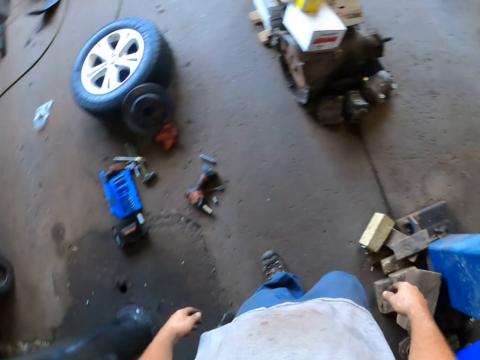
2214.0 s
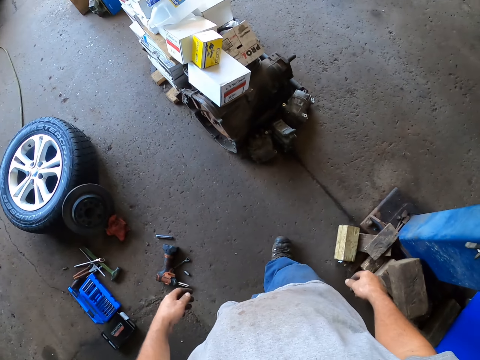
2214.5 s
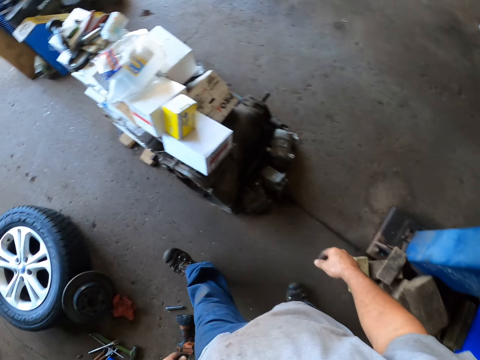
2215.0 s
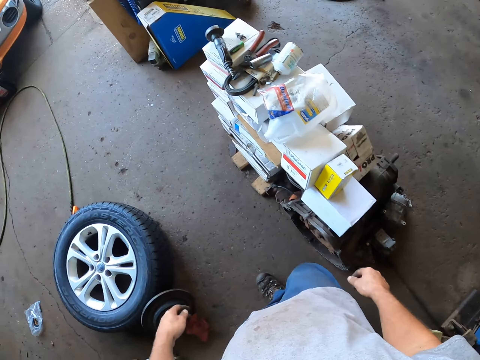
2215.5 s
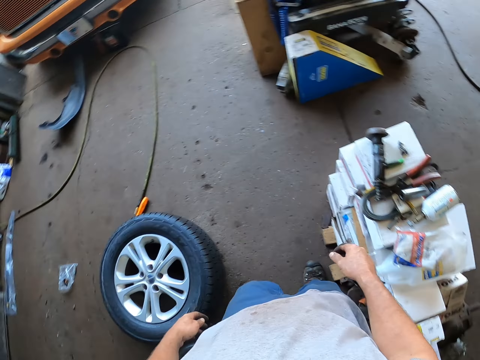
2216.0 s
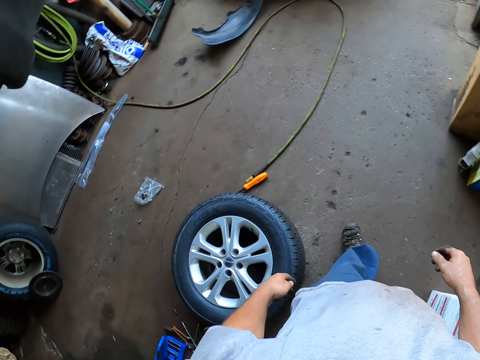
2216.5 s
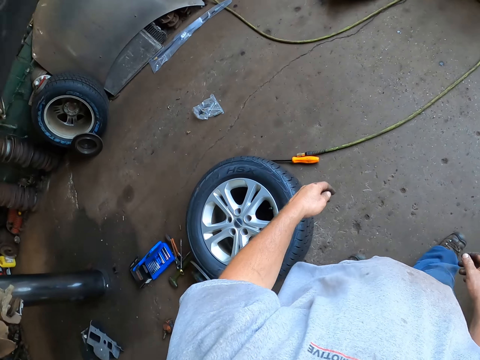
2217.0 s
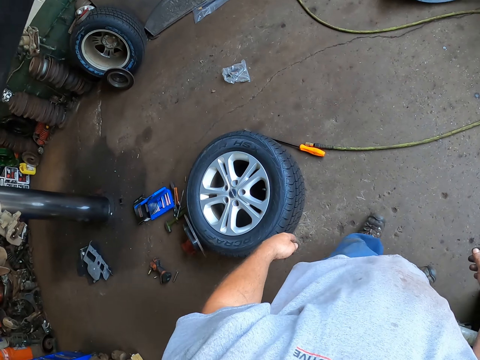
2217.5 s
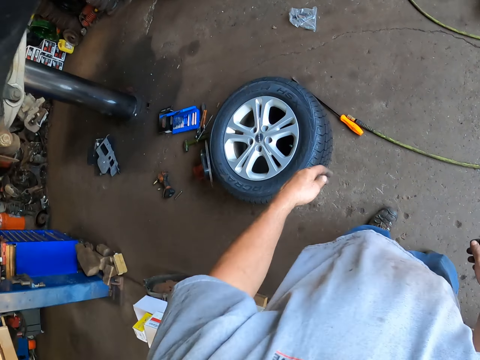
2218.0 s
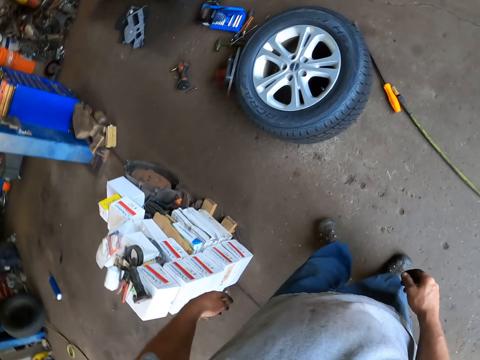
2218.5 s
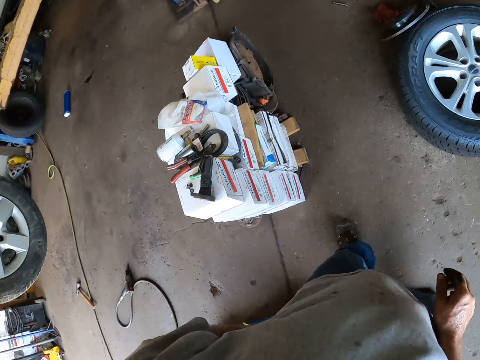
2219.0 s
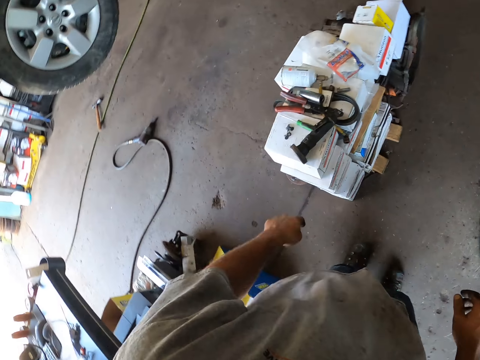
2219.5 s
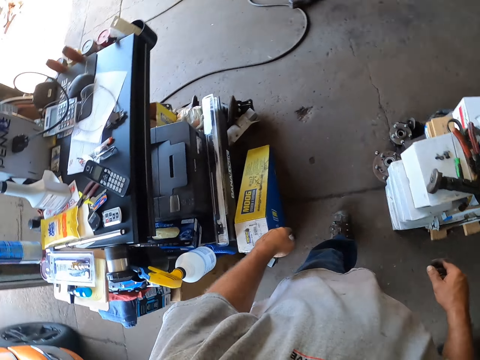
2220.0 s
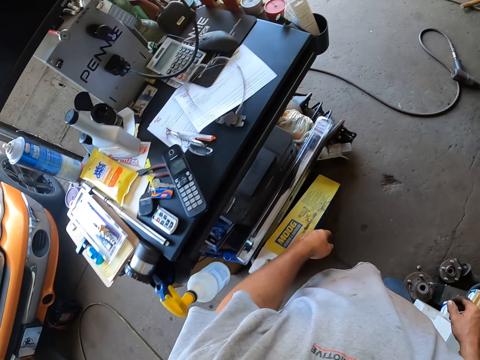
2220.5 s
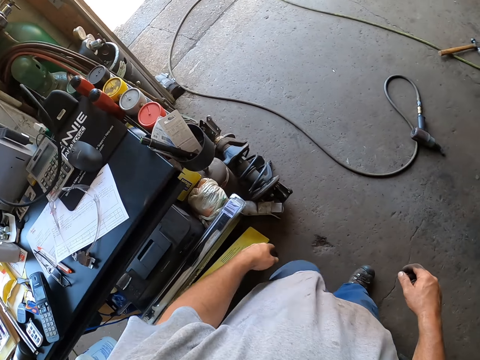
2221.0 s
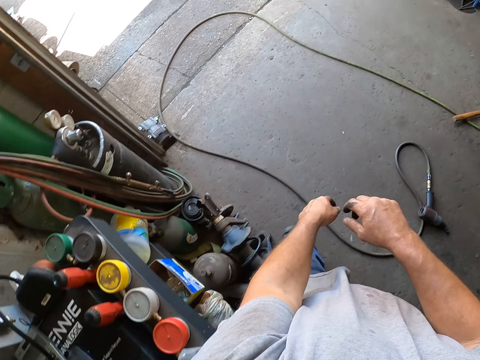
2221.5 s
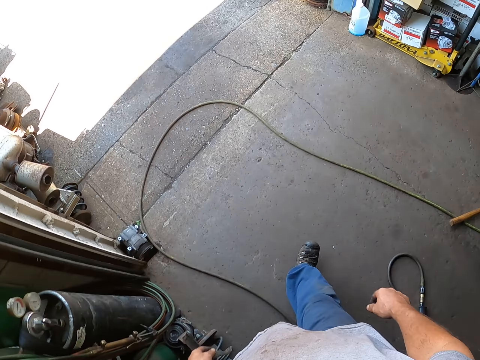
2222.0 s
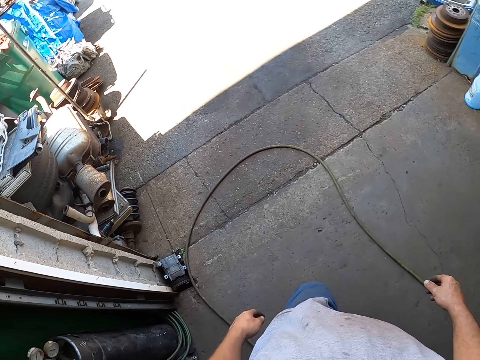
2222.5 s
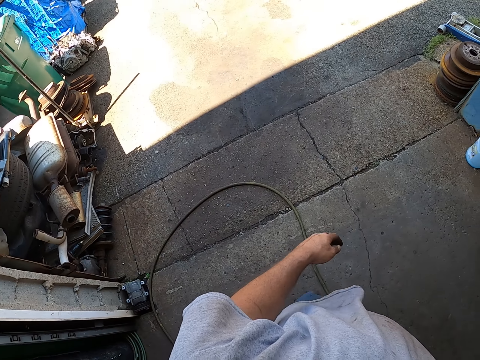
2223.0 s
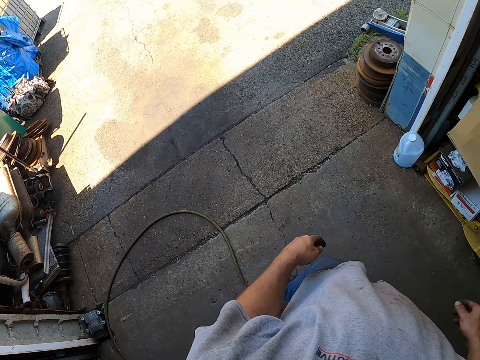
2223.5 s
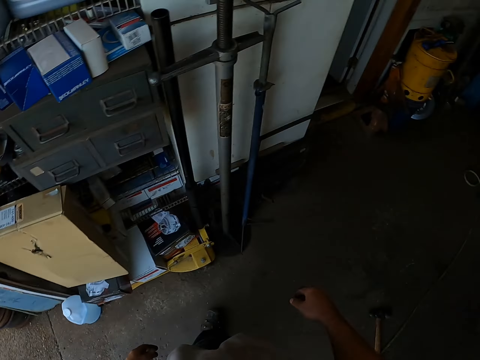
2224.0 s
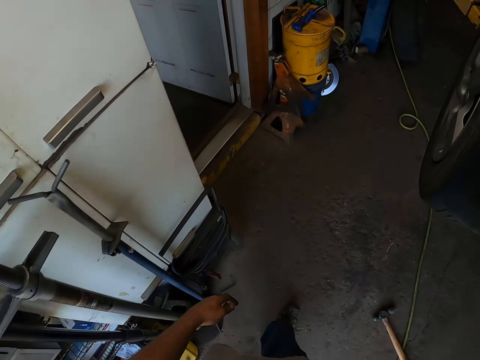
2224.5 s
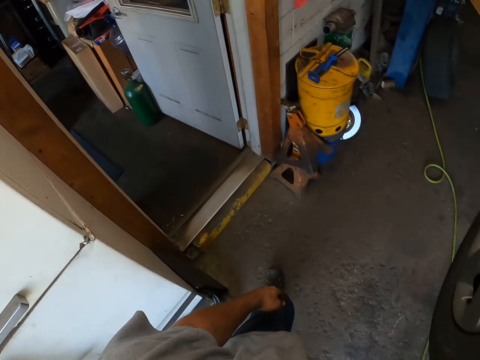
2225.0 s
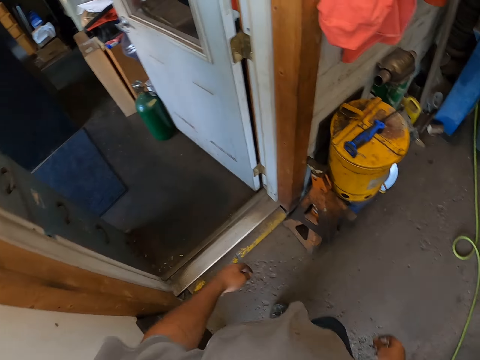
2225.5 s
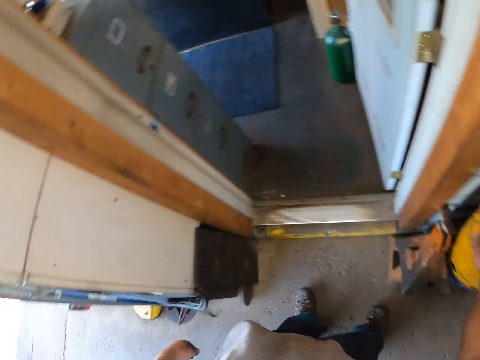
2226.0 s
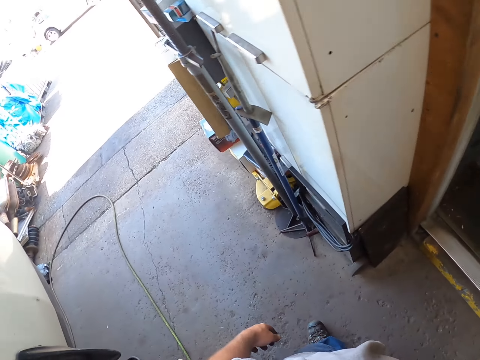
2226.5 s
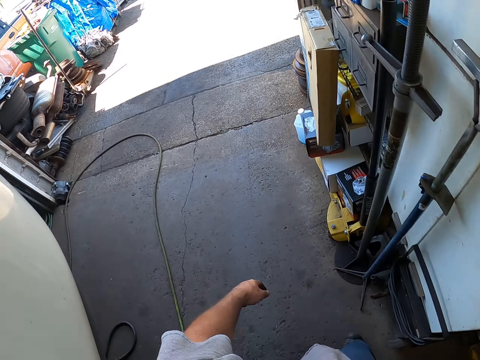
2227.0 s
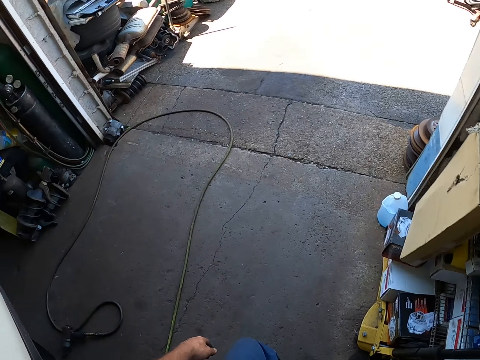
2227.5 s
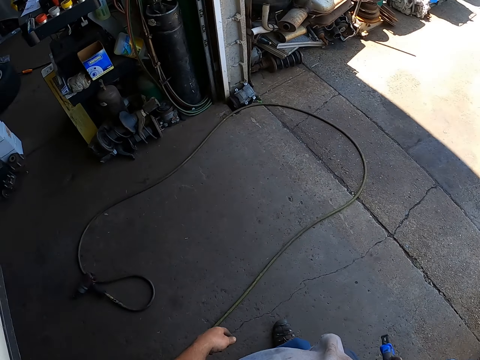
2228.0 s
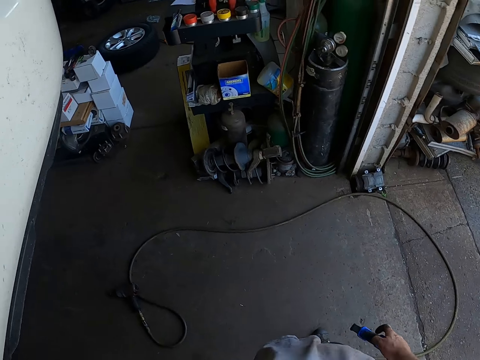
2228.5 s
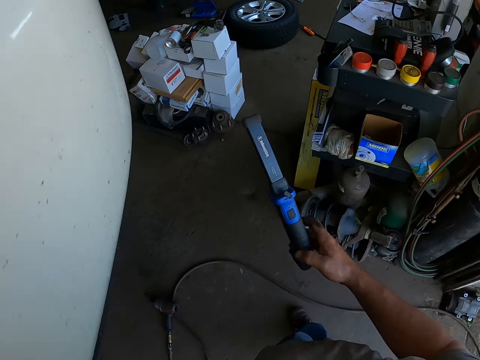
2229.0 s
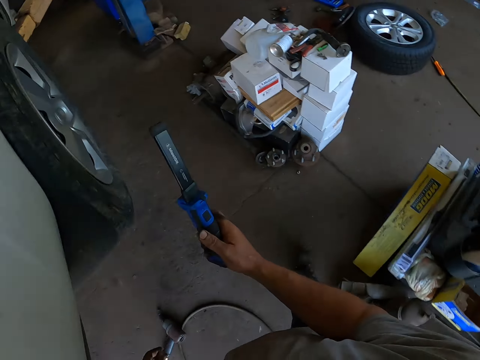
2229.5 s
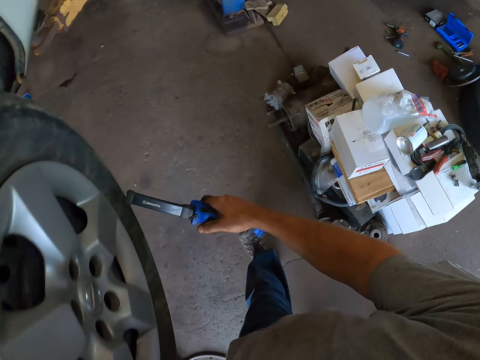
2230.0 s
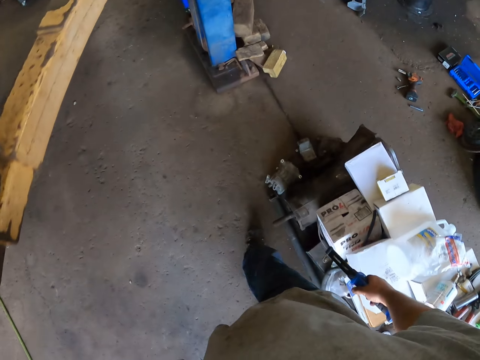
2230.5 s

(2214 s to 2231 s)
The camera wearer picks up the torch from the container. They walk to the car.

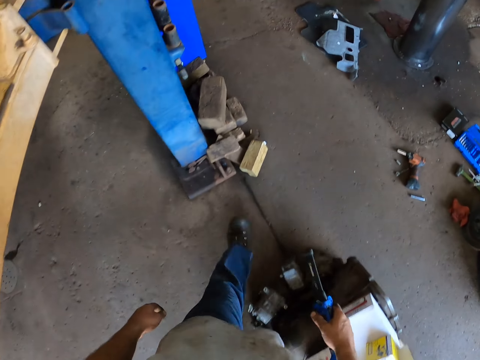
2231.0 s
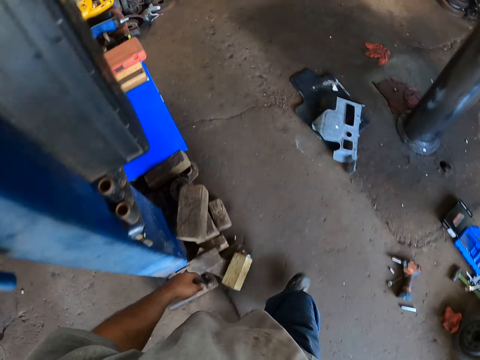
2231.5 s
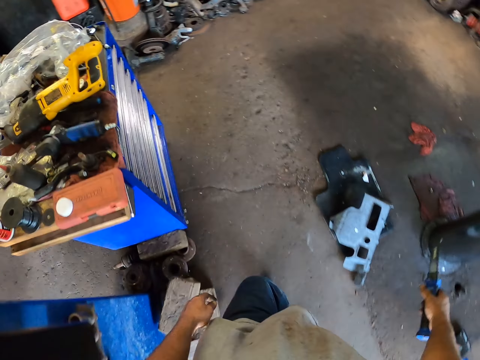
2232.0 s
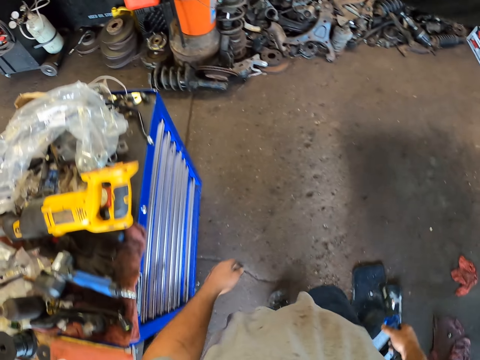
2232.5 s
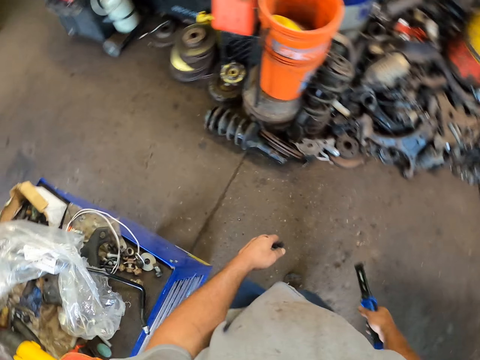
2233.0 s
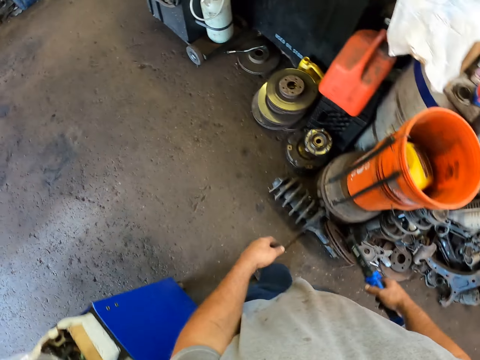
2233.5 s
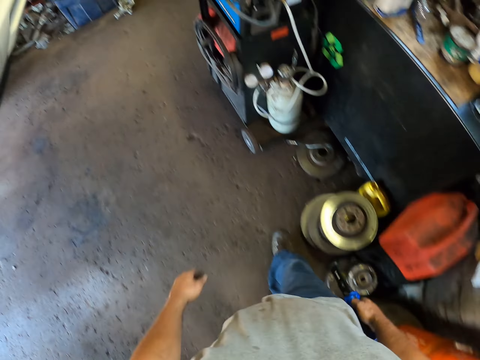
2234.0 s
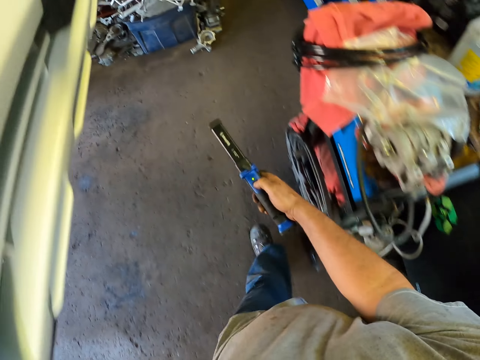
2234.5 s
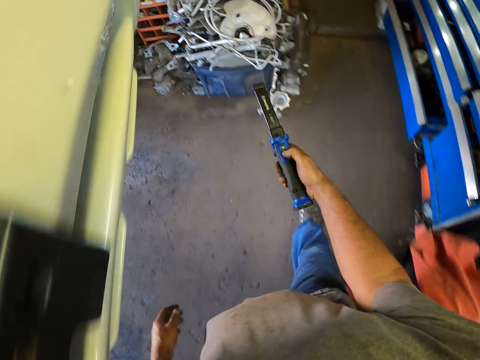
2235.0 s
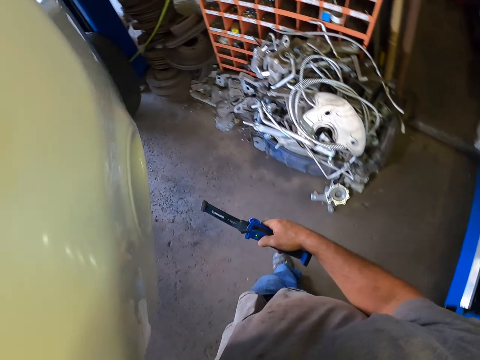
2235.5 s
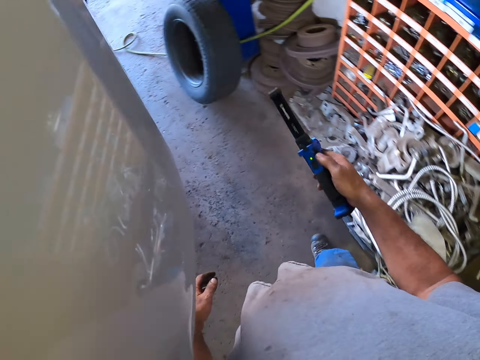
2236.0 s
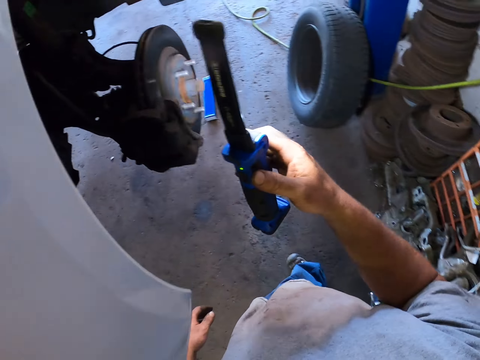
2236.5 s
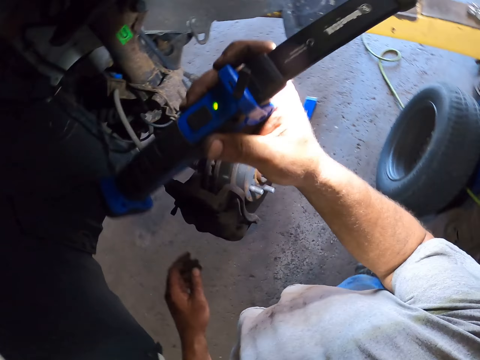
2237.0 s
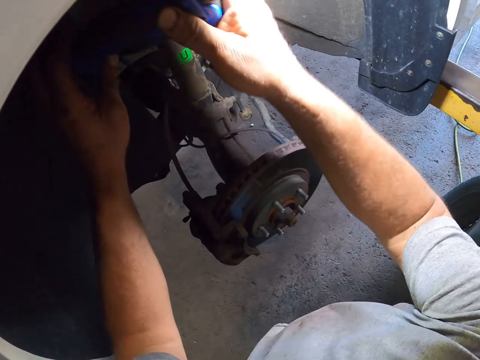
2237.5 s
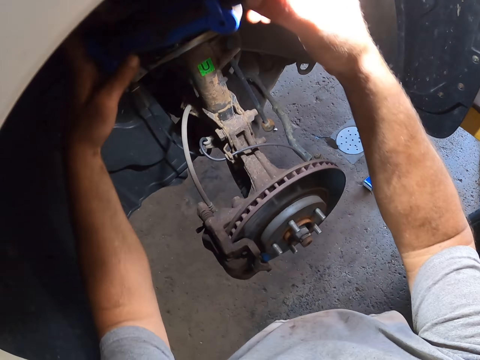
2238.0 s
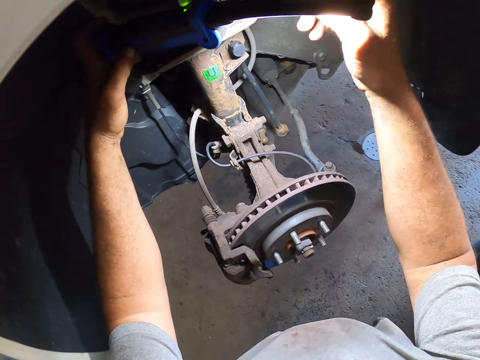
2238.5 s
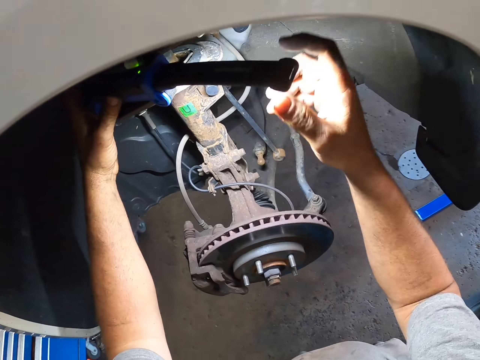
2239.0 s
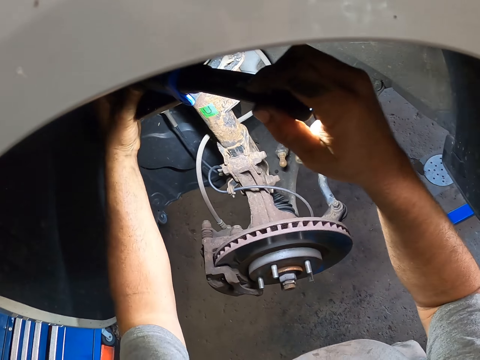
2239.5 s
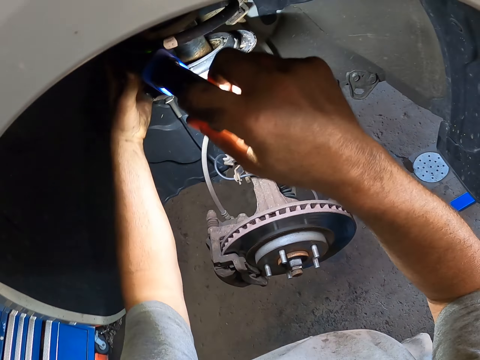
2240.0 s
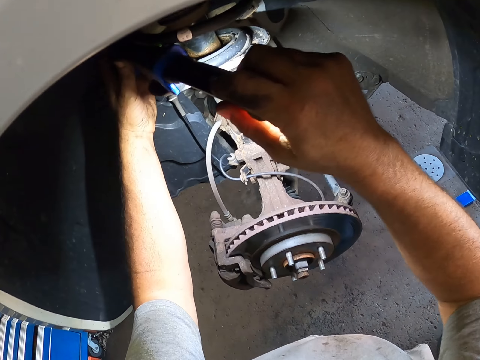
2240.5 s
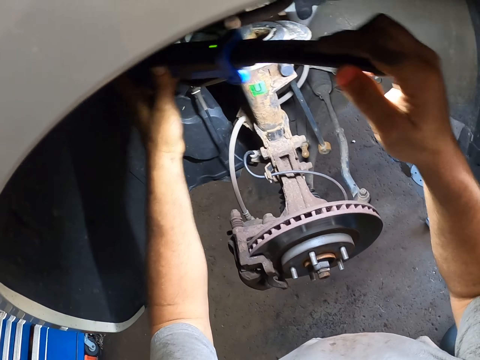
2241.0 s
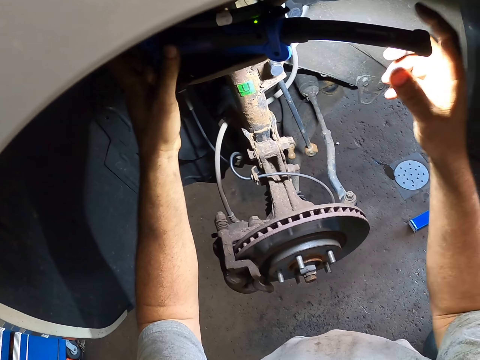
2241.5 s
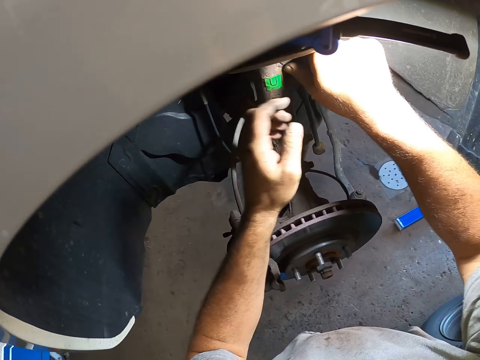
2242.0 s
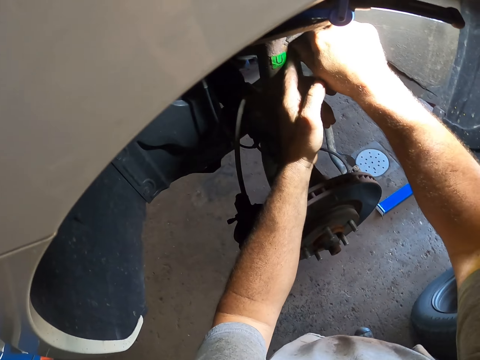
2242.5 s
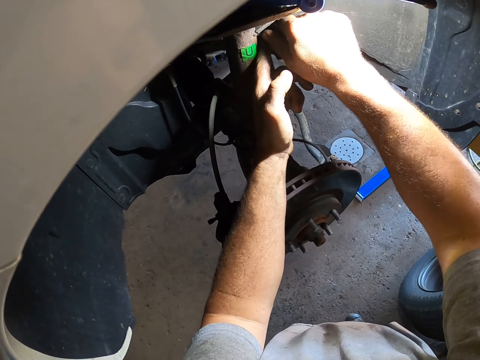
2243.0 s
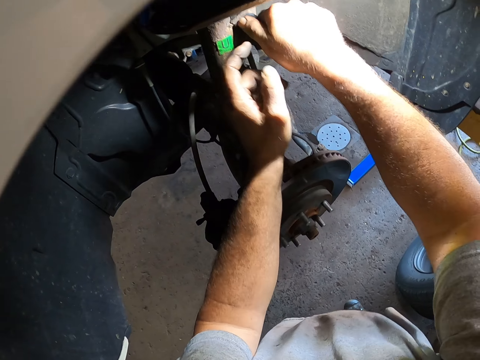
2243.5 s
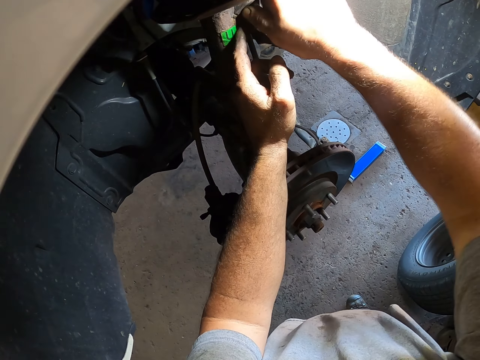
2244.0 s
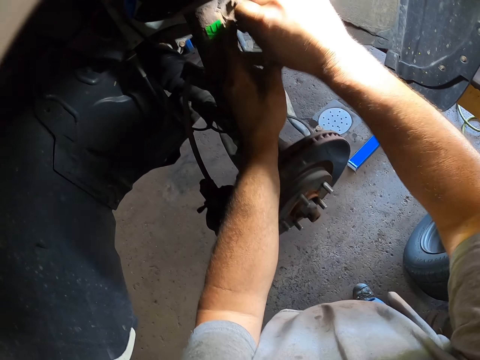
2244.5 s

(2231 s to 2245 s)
The camera wearer turns on the torch. They place the torch under the car. They pull the metal under the car.
